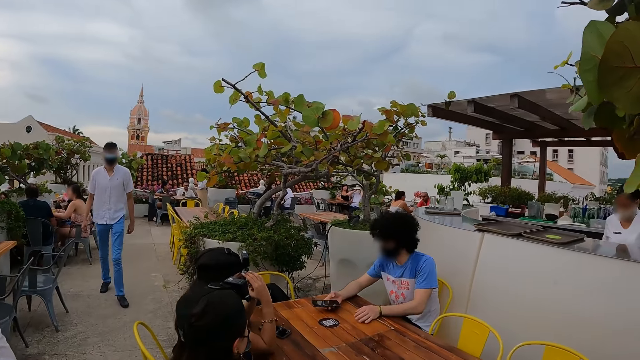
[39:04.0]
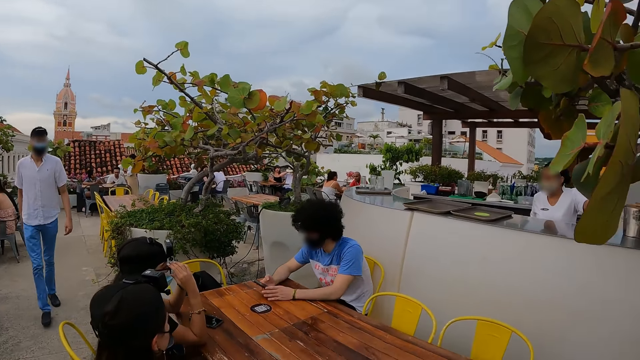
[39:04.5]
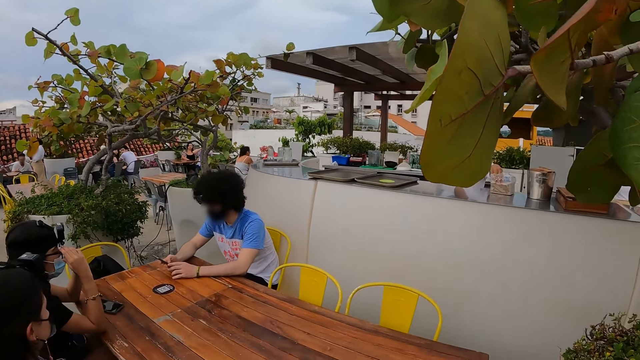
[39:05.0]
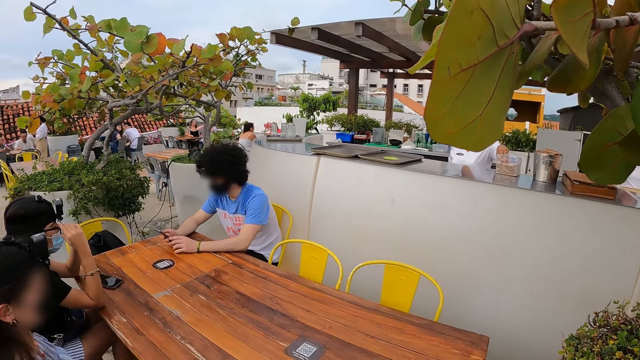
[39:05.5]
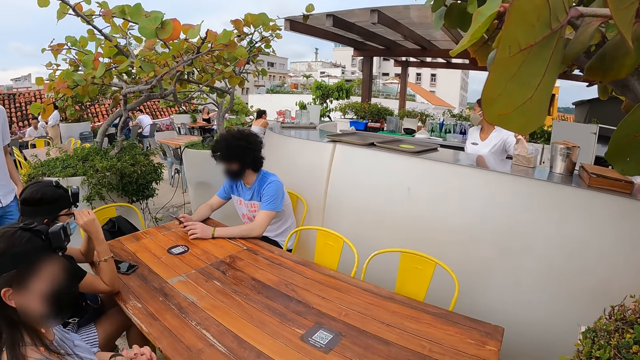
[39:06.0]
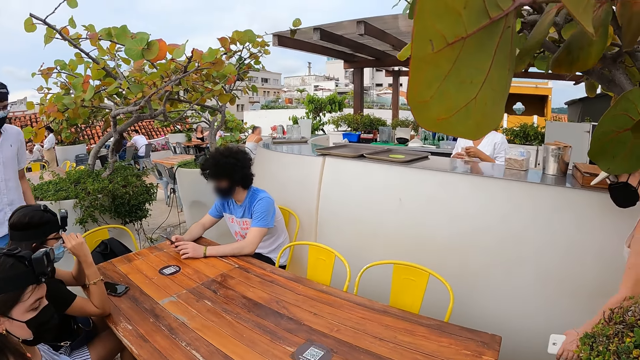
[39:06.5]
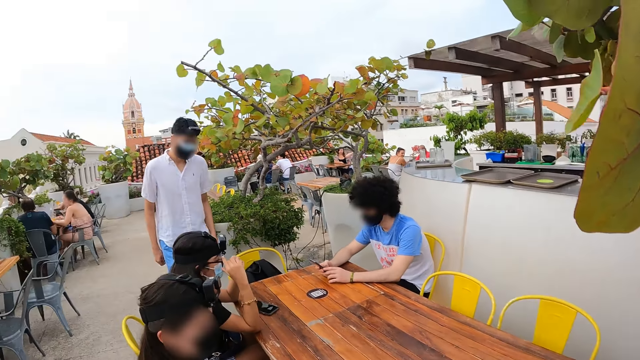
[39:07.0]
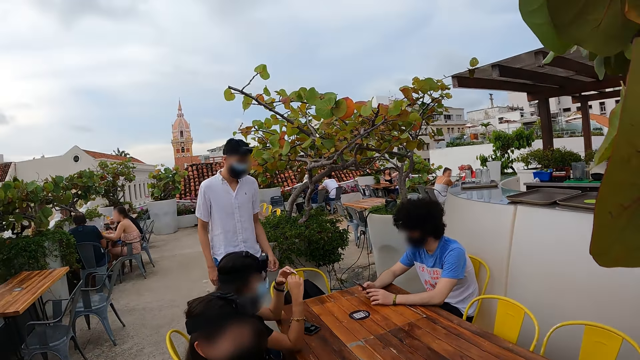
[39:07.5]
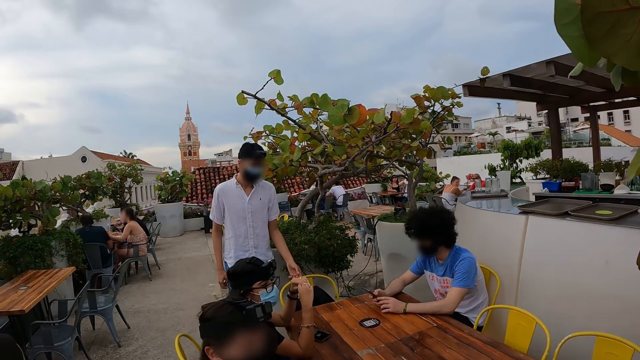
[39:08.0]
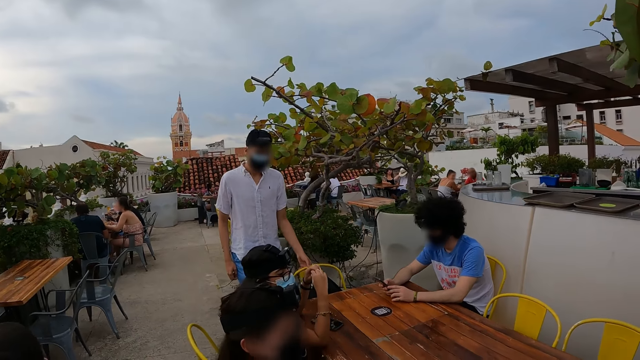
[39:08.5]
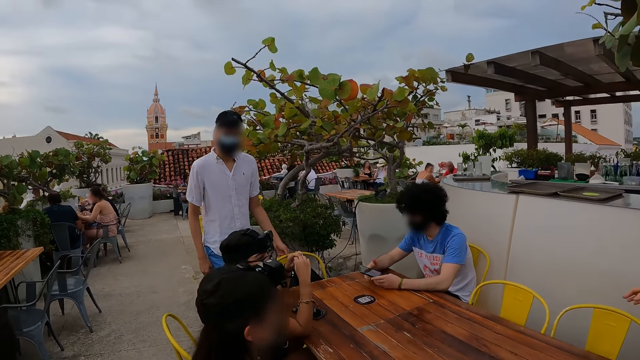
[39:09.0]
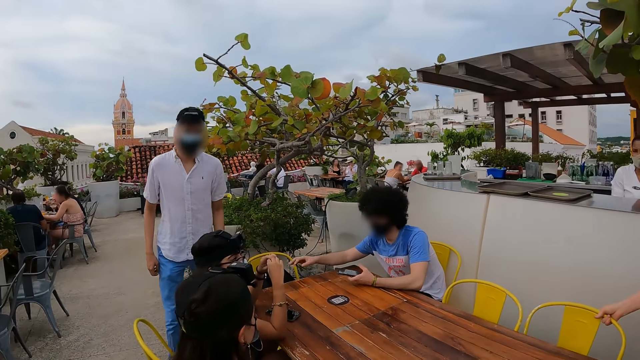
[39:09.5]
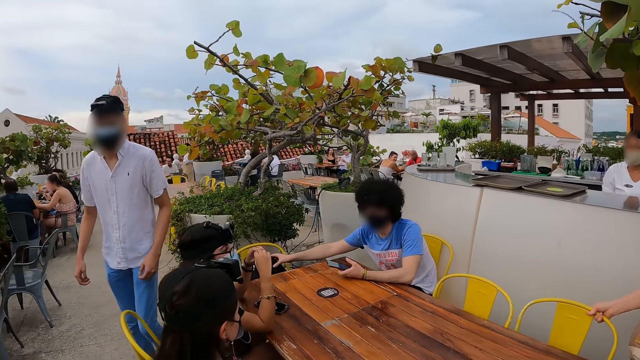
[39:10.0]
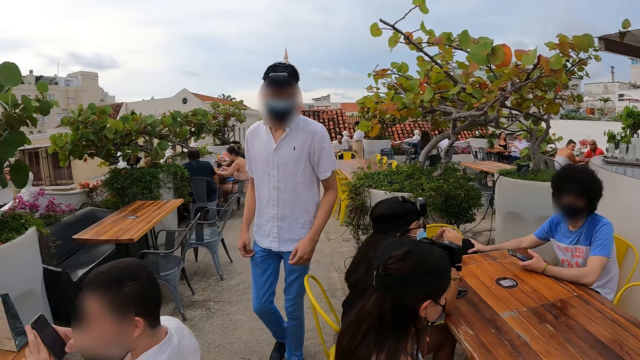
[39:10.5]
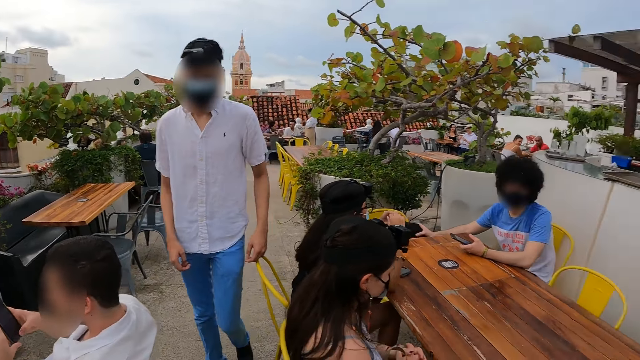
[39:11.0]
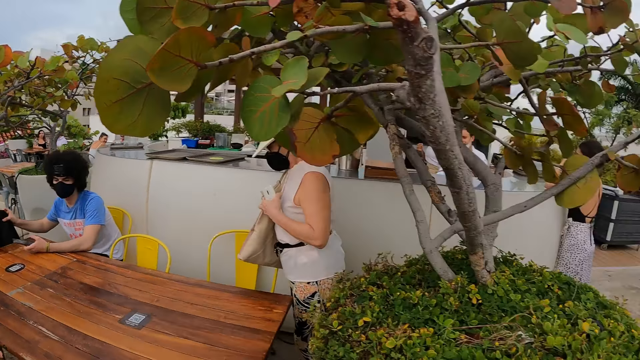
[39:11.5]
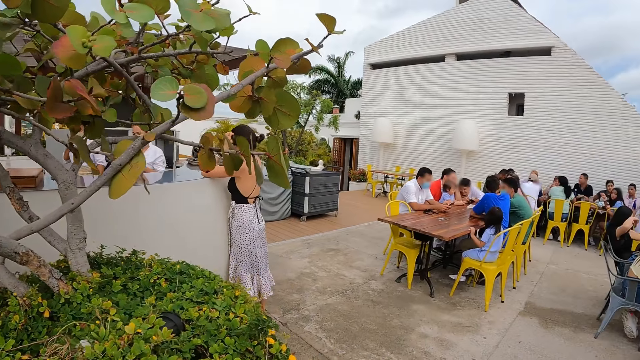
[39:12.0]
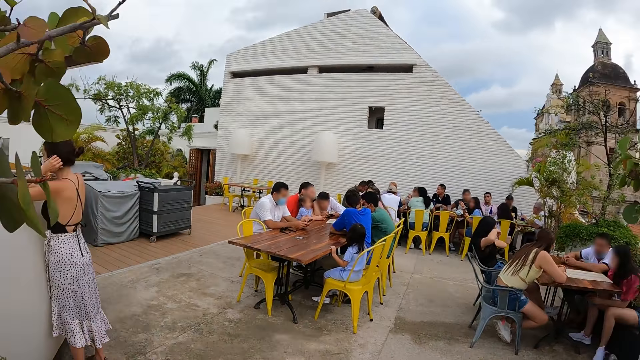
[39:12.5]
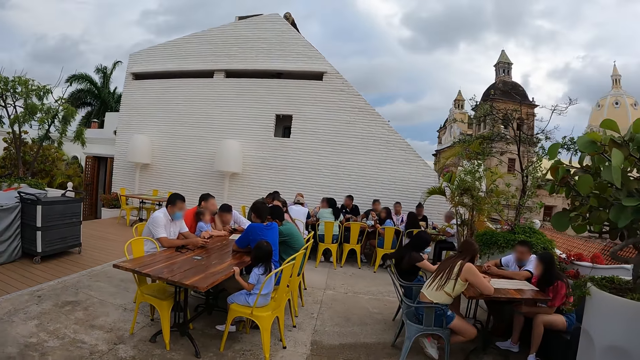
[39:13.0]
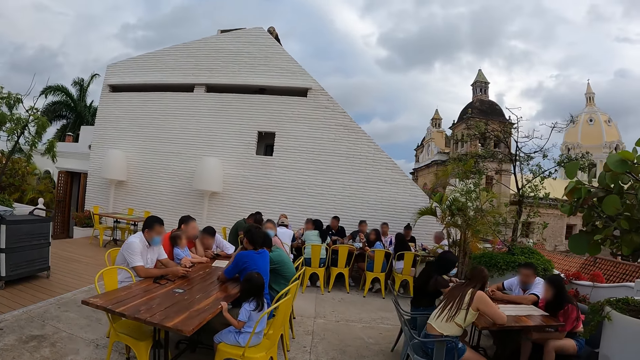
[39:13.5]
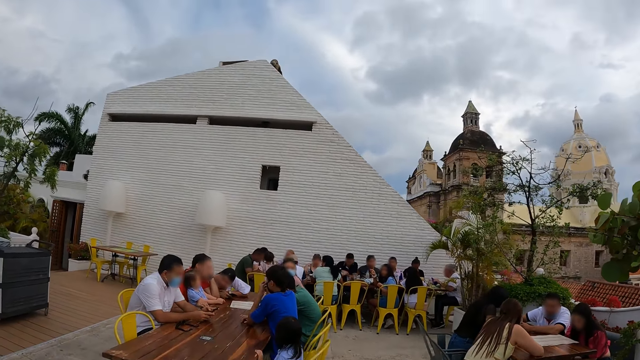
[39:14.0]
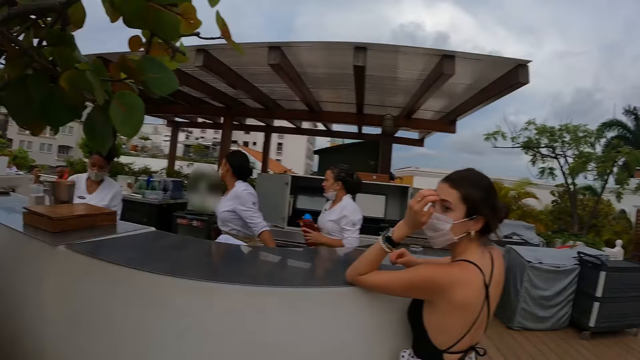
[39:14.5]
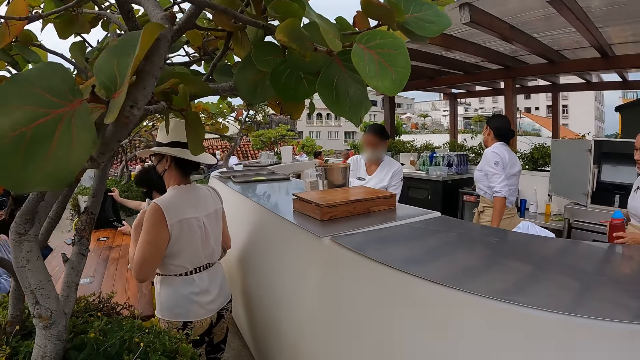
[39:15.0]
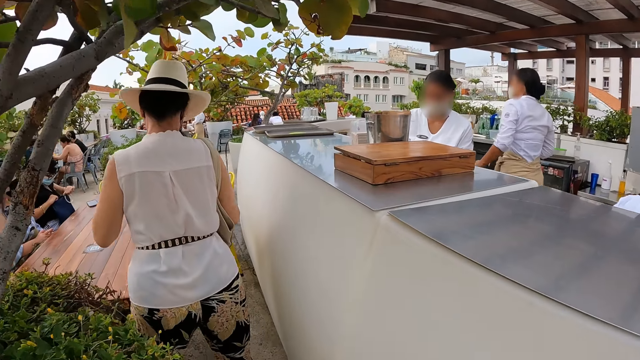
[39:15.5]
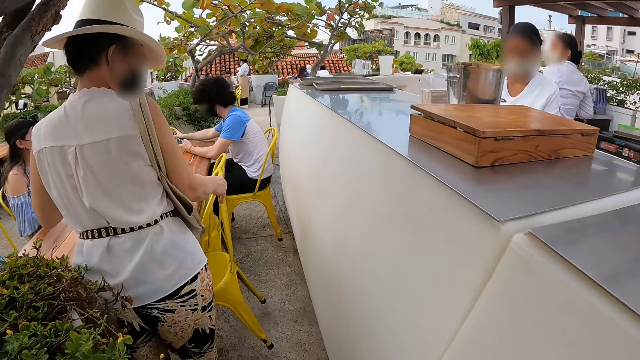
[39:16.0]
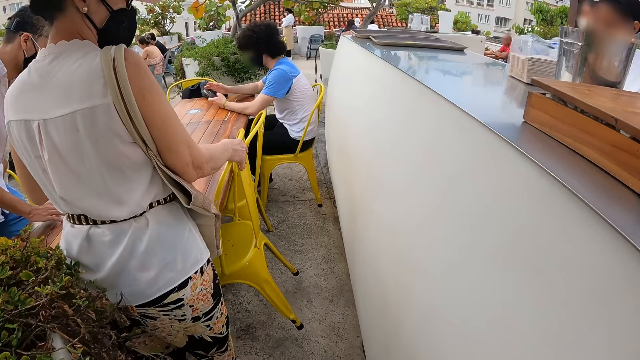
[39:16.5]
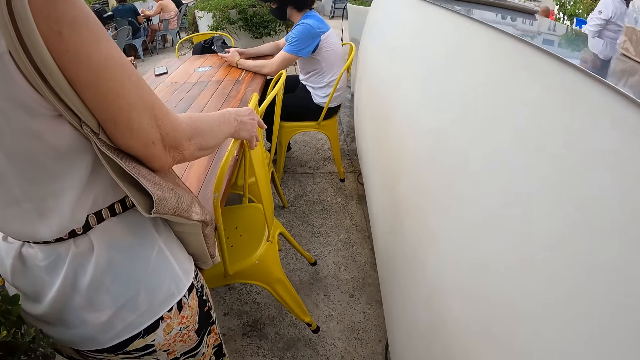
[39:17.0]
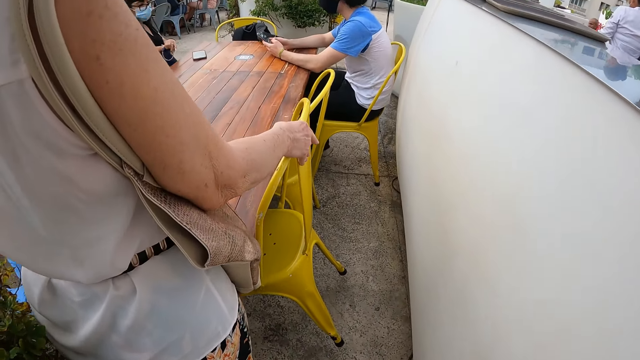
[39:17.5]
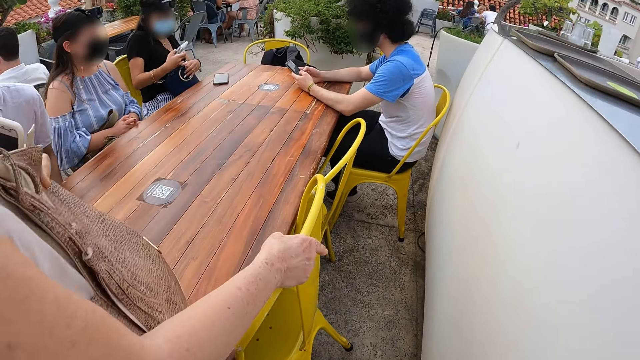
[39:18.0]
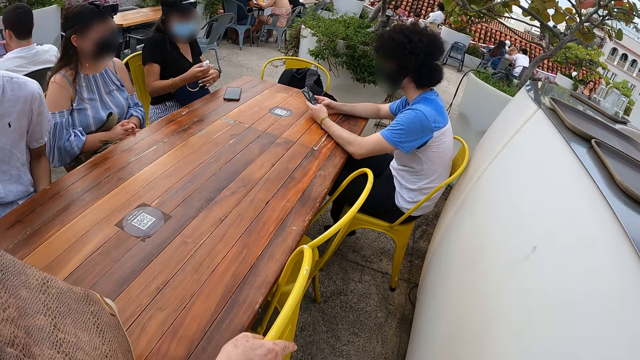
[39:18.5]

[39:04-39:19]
The camera wearer stares at the table. They stare at a person. The person walks around the restaurant. The camera wearer looks around the restaurant and walks around the restaurant. They look around the restaurant and walk around the restaurant.

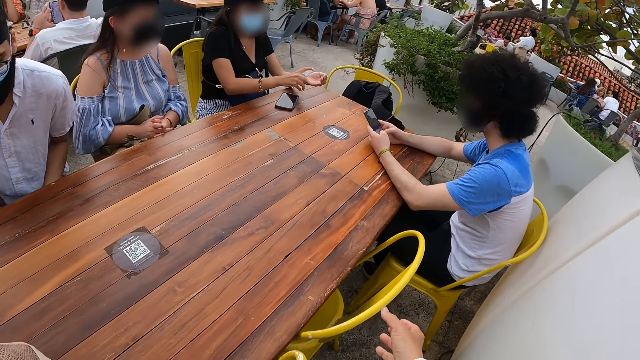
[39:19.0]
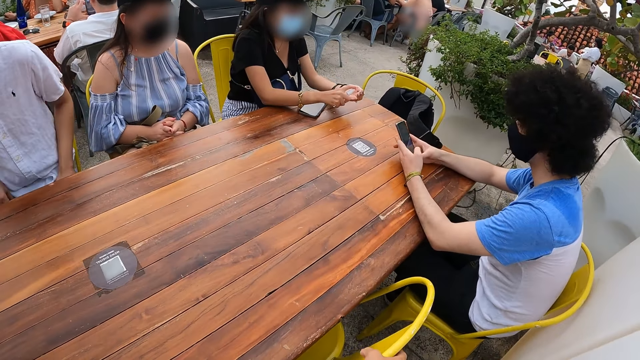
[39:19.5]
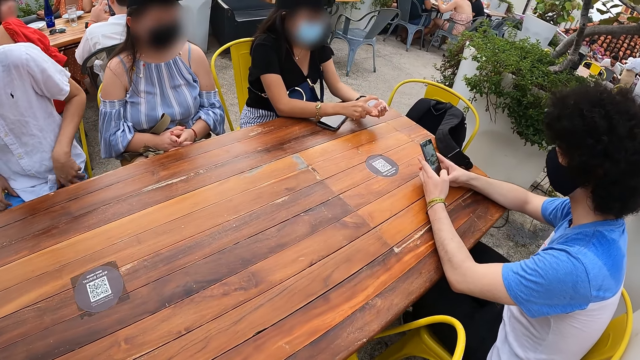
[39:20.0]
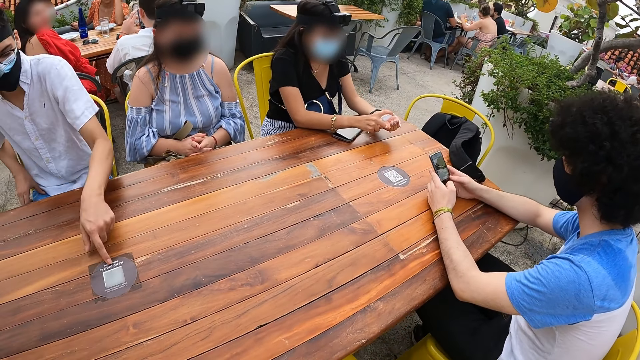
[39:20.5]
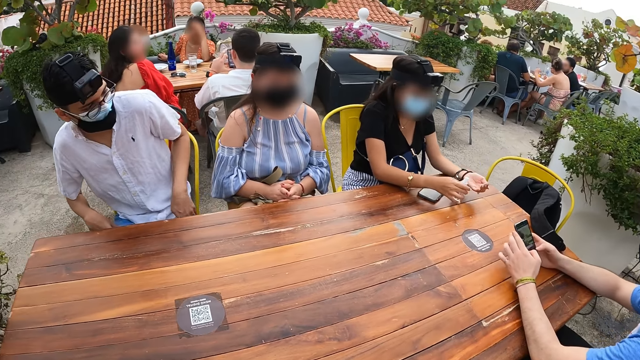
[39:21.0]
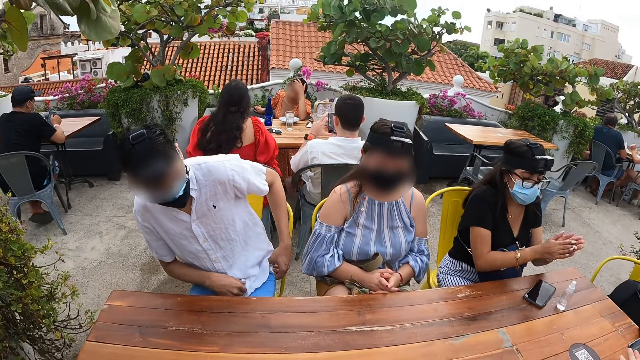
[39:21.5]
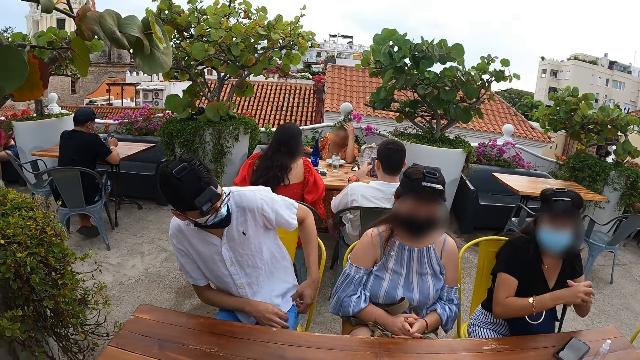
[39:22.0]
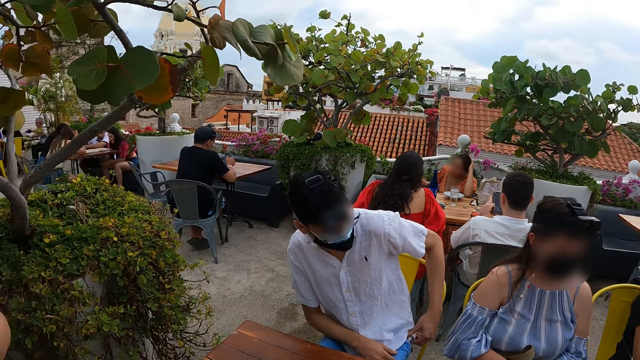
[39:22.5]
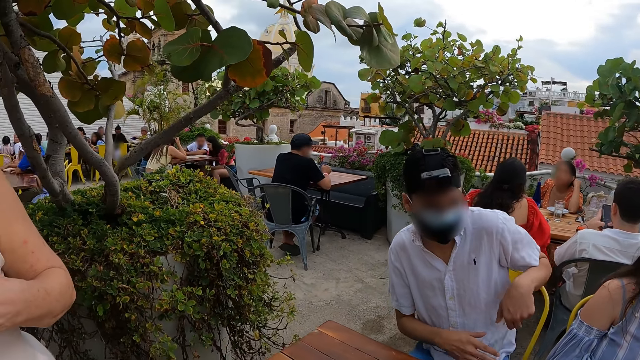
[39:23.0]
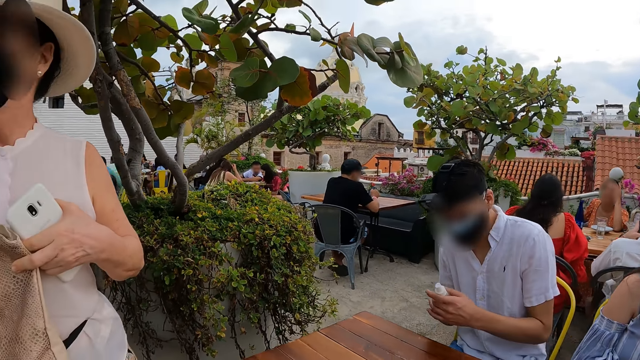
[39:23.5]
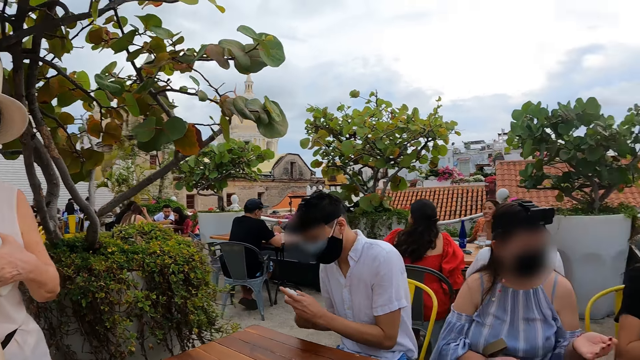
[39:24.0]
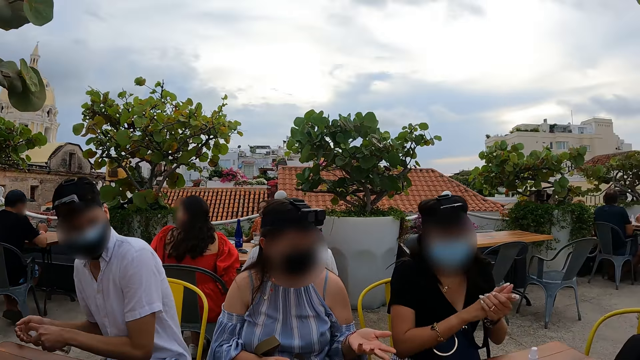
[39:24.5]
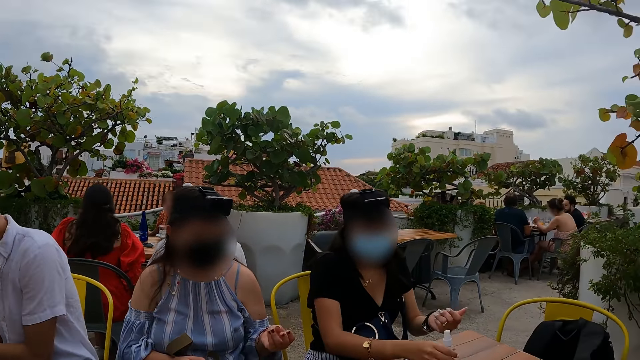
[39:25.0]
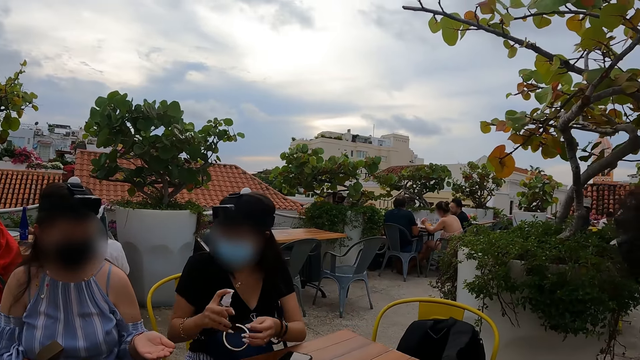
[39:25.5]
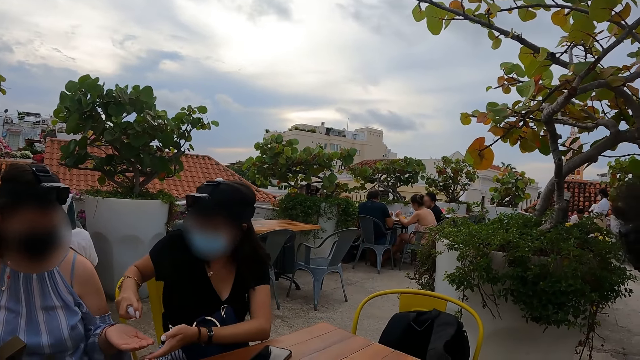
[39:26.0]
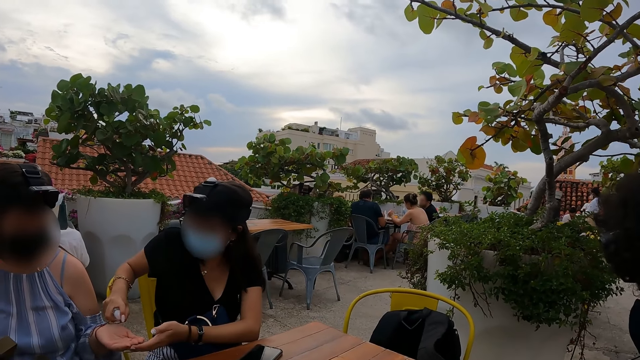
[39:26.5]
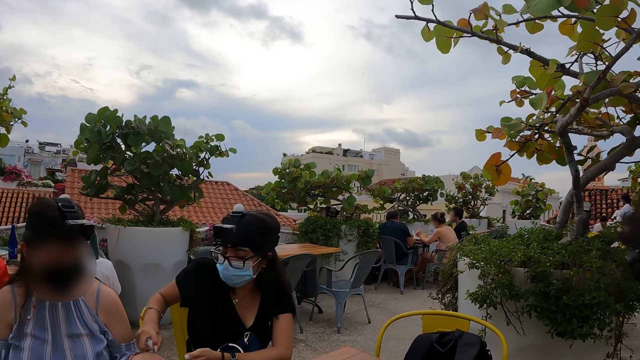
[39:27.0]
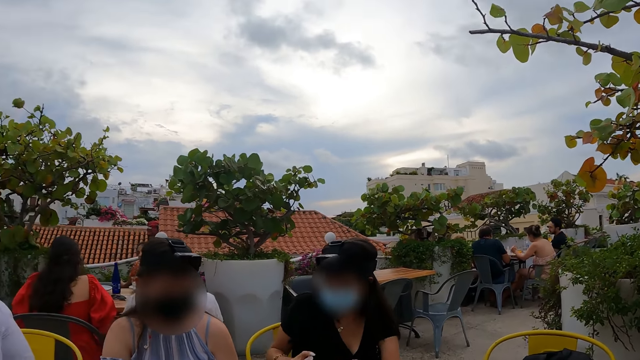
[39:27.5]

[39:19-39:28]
The camera wearer moves the chair on the floor. They look around and sit on the chair. A man removes hand sanitizer from the pocket. A person rubs her hands. The camera wearer looks around. The person picks up the sanitizer bottle from the table. The person smears the sanitizer to another person.
